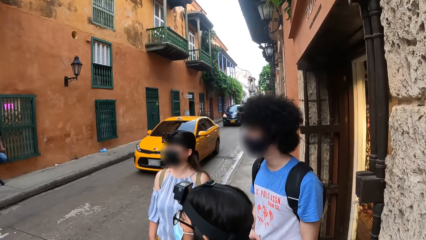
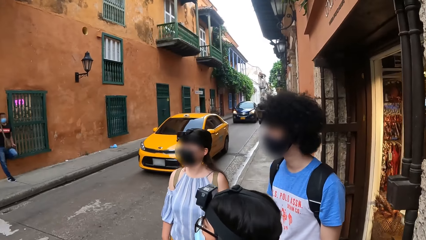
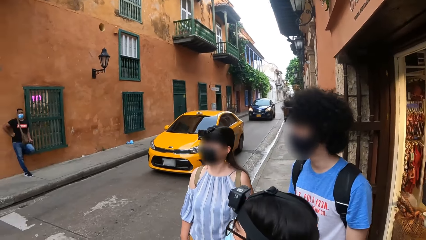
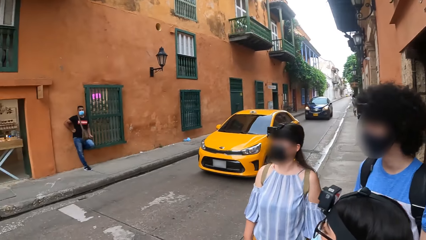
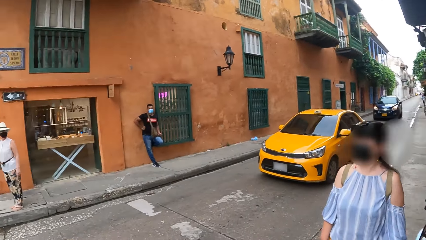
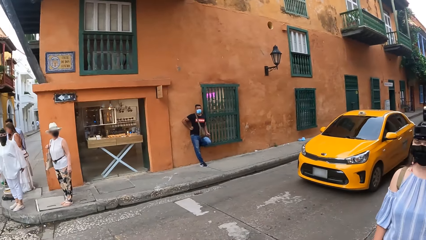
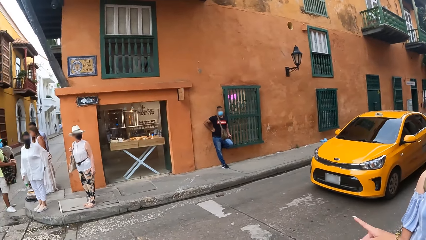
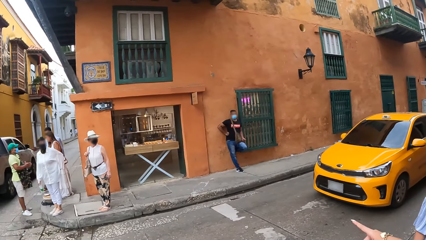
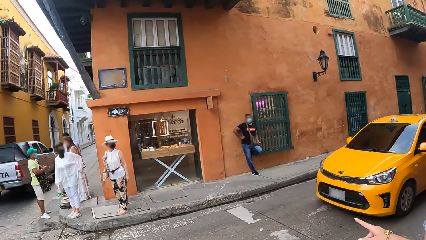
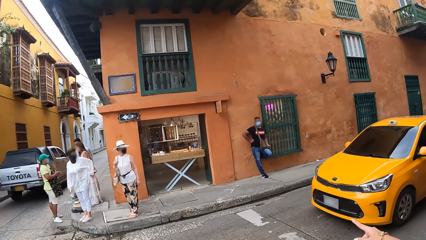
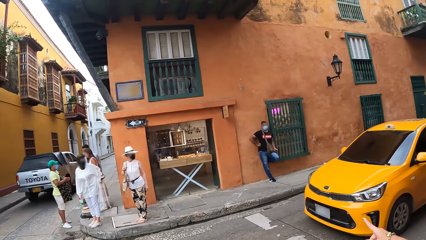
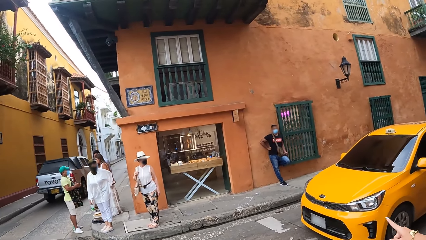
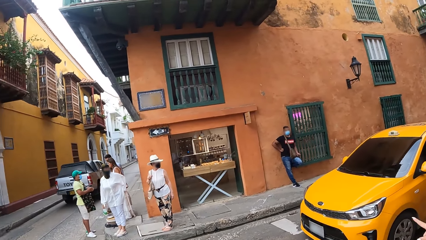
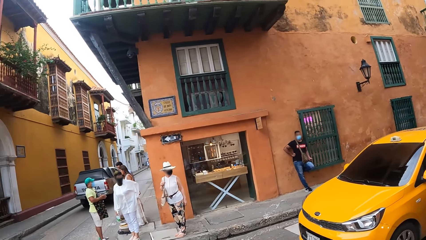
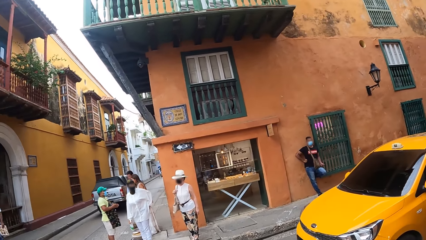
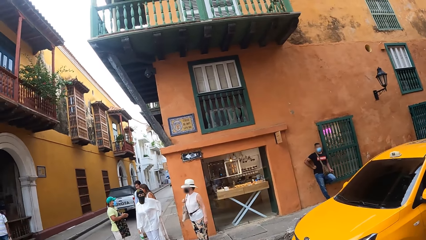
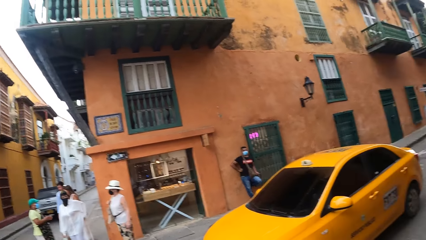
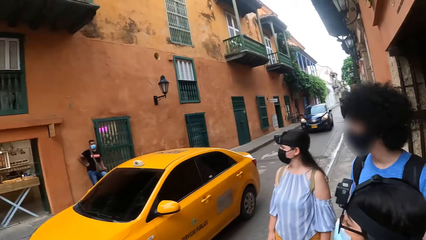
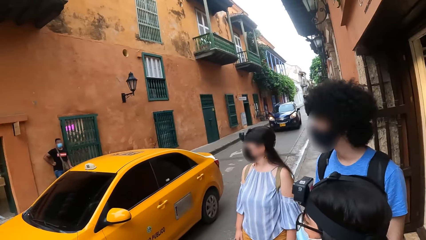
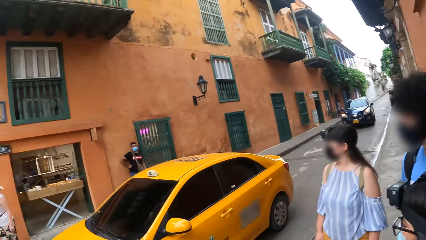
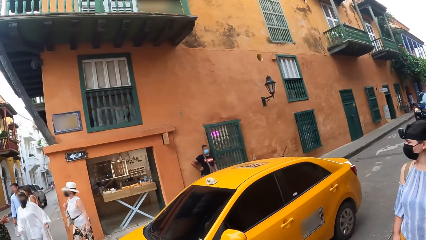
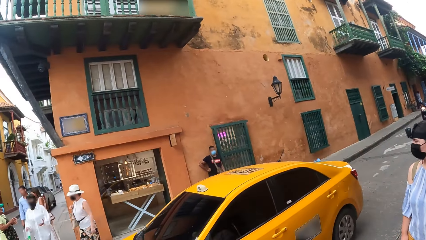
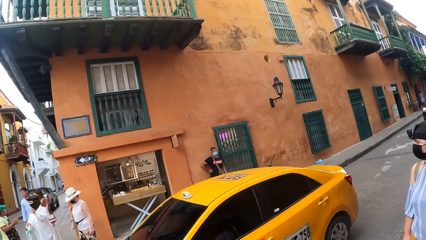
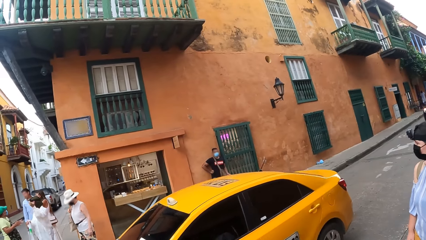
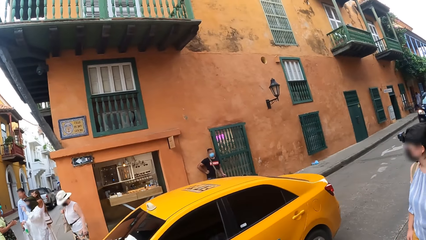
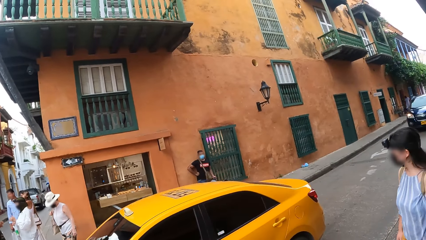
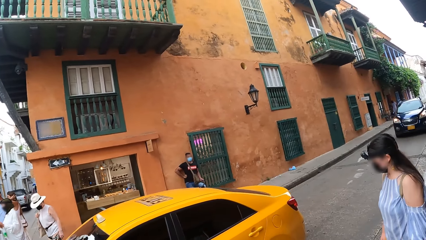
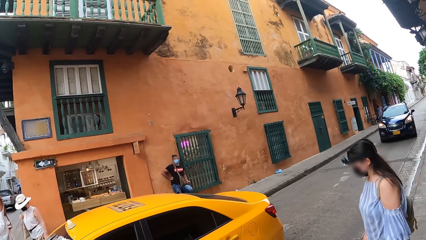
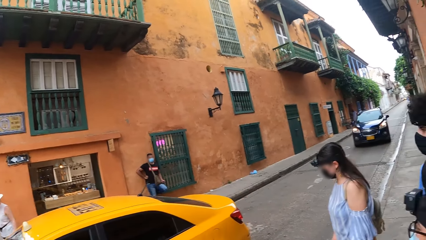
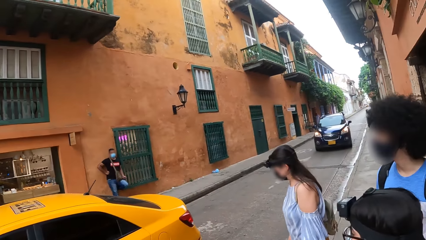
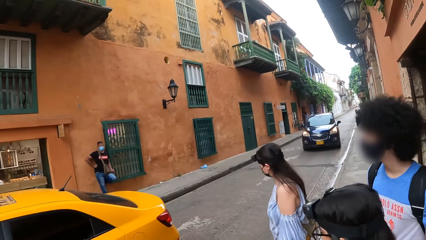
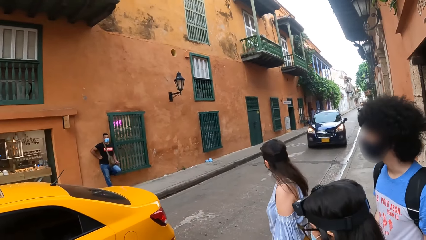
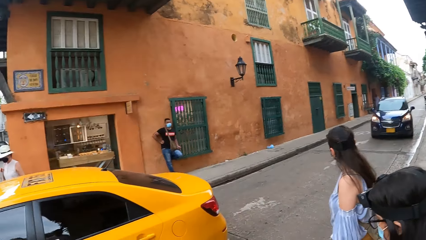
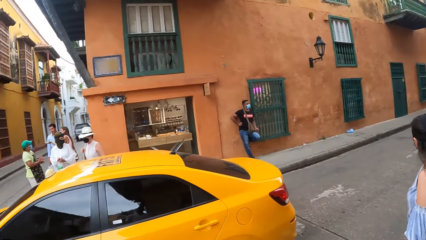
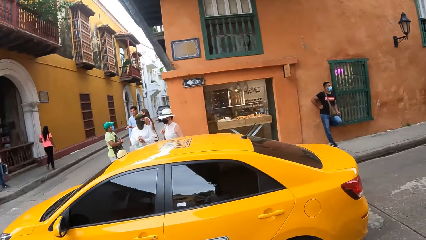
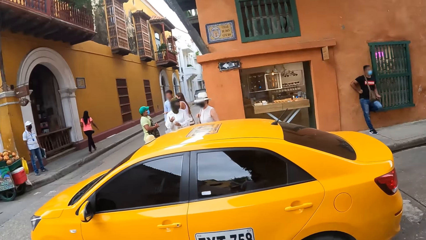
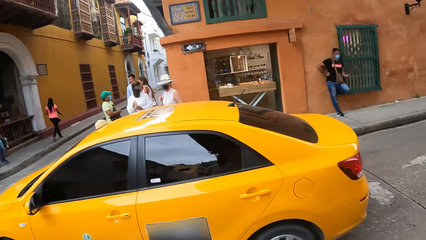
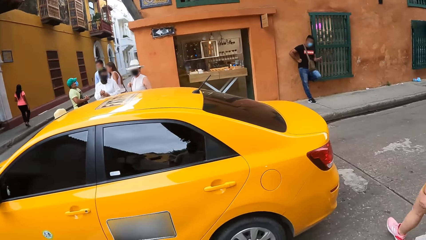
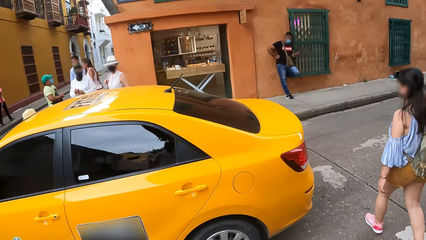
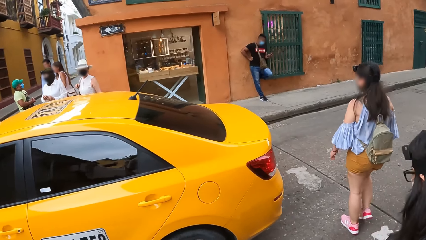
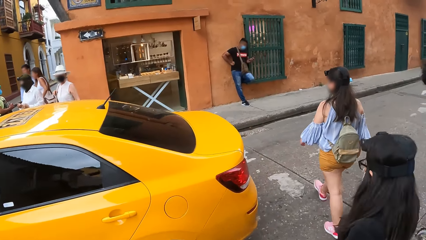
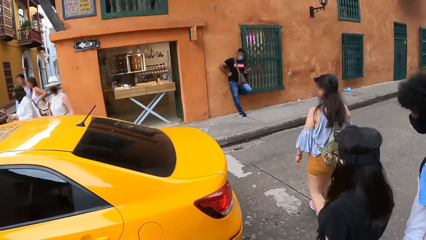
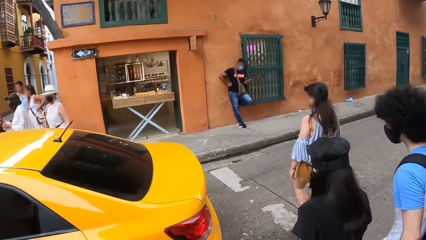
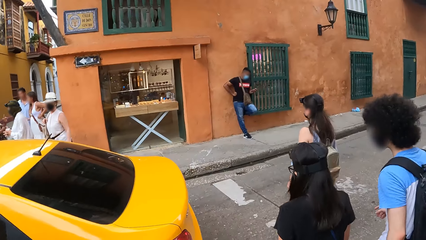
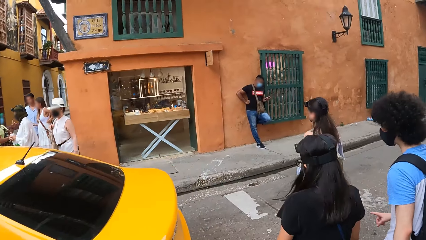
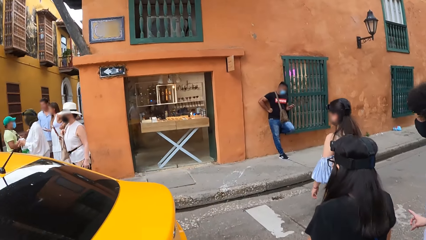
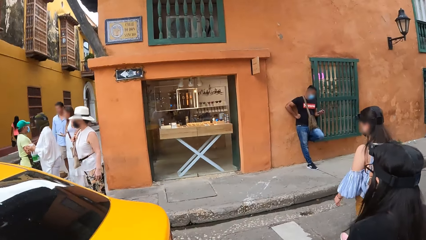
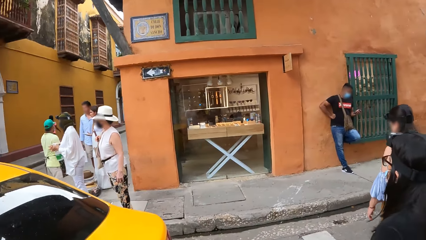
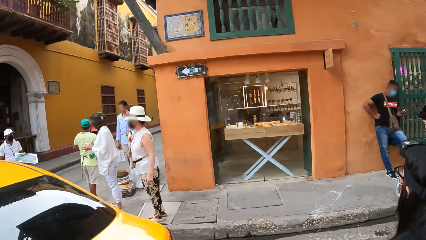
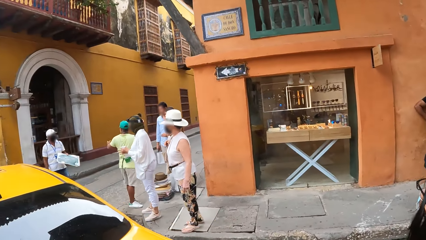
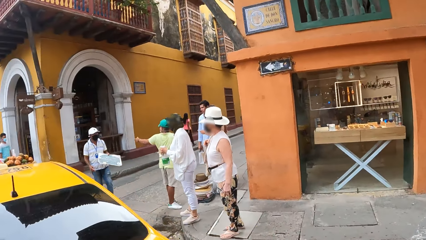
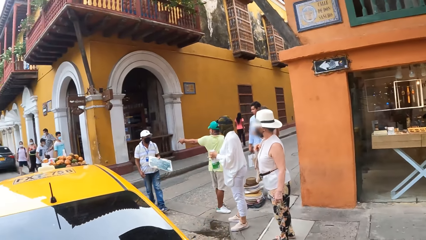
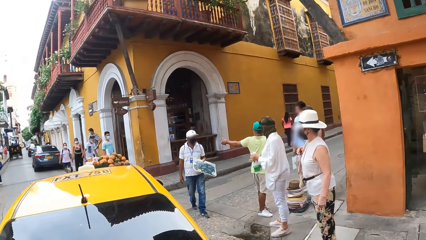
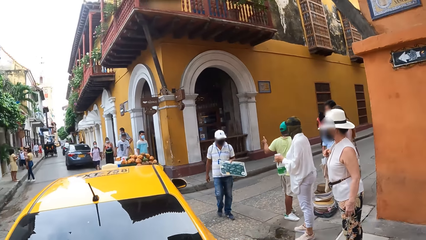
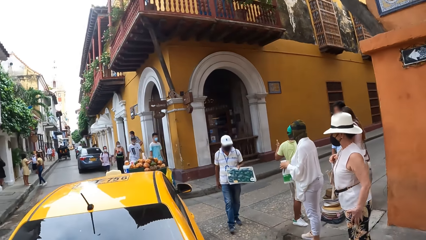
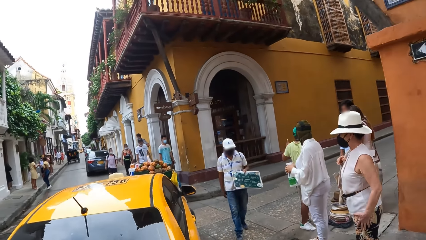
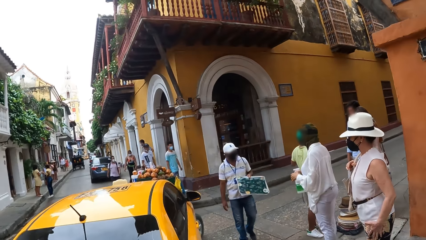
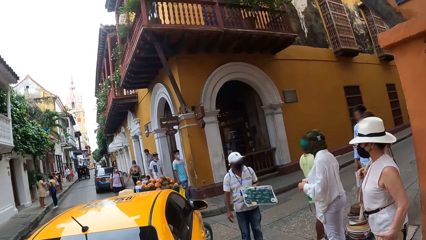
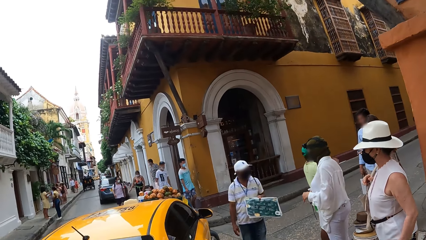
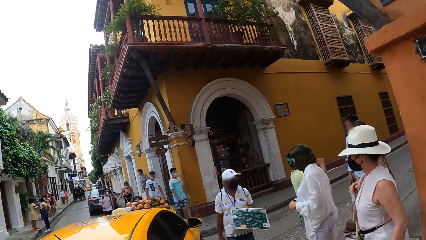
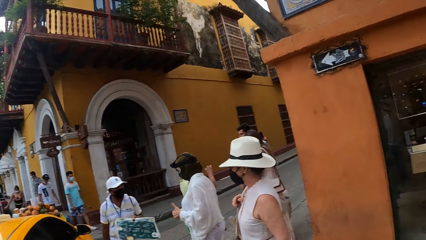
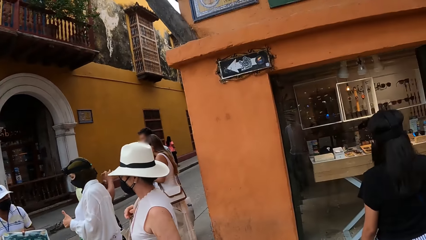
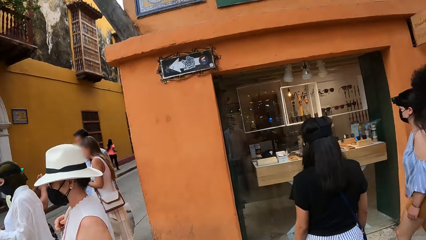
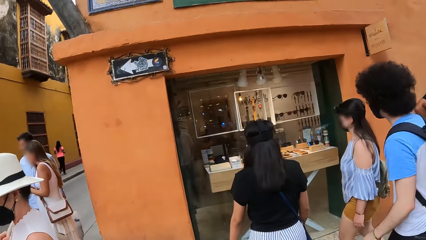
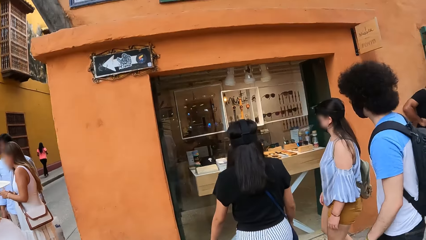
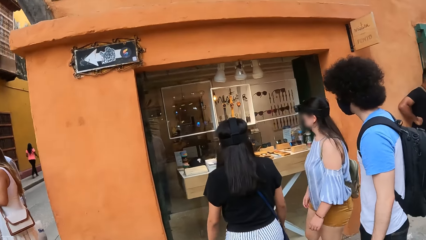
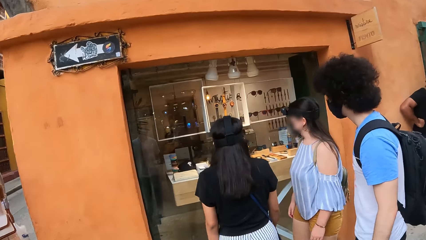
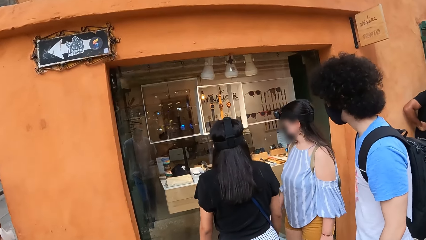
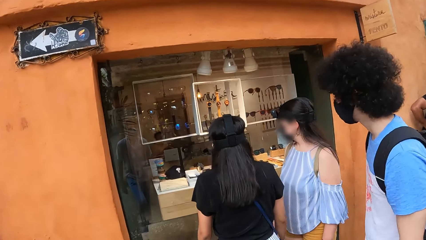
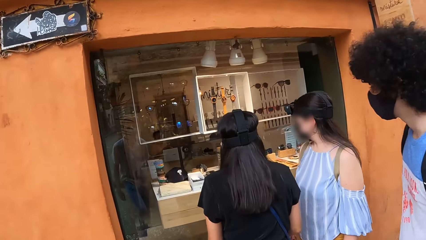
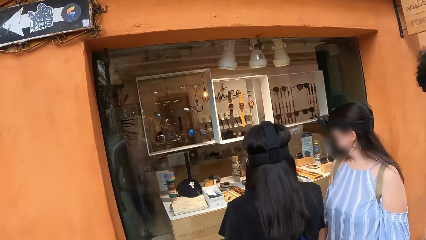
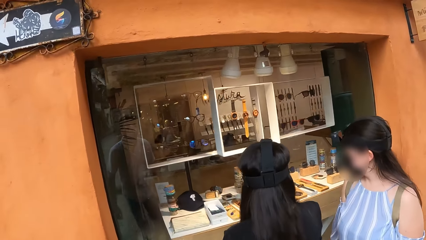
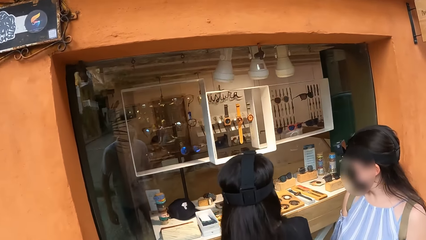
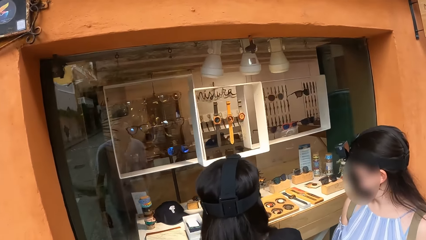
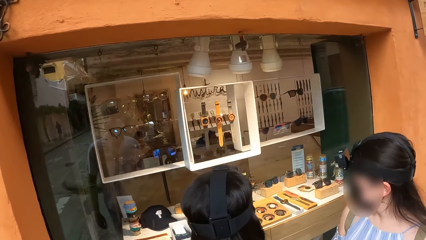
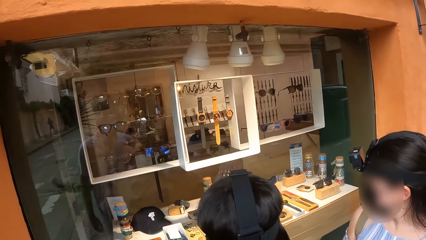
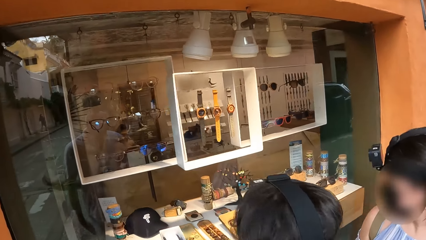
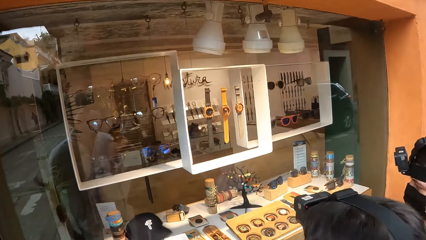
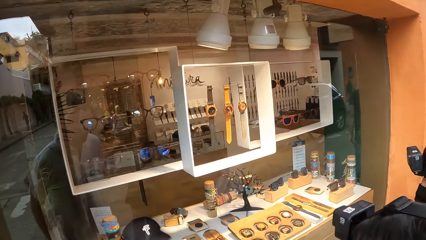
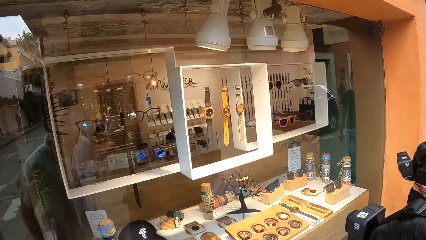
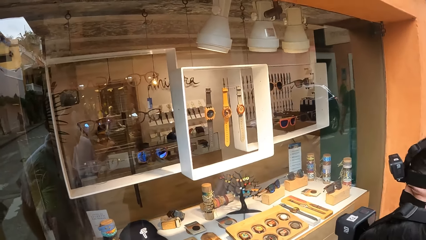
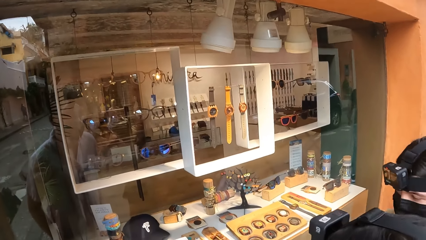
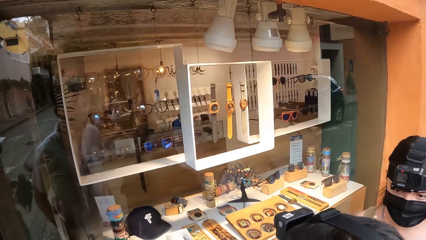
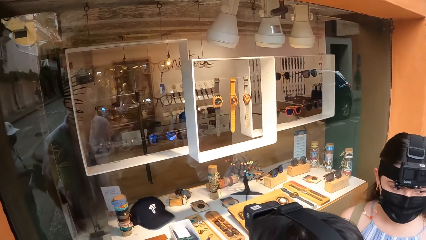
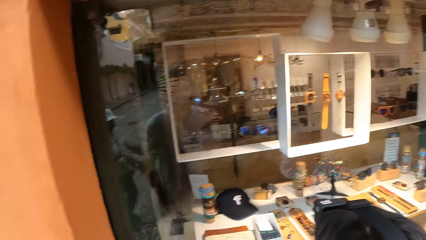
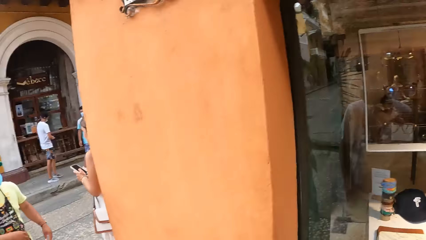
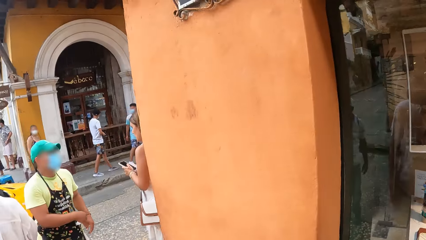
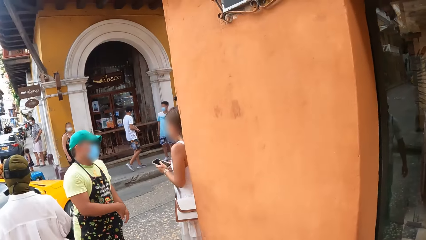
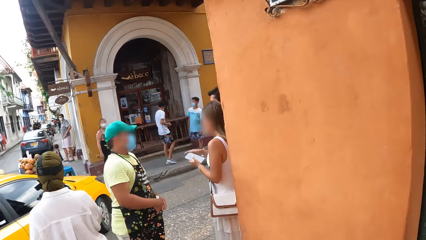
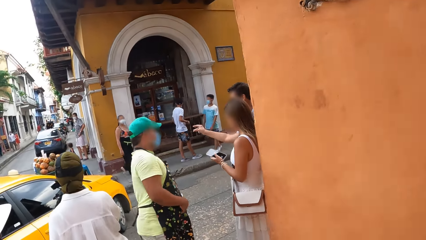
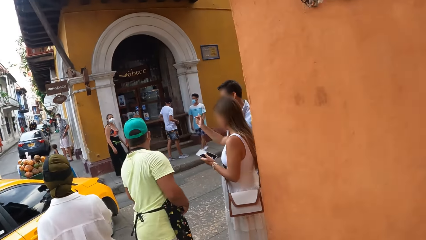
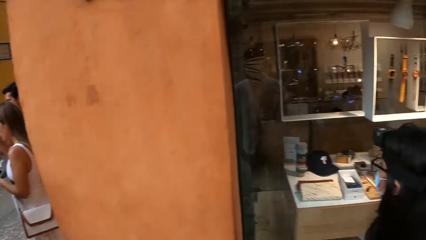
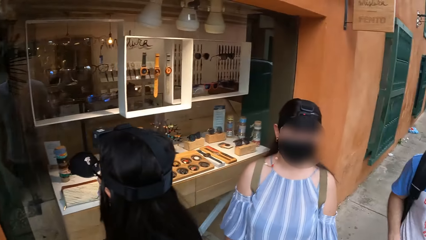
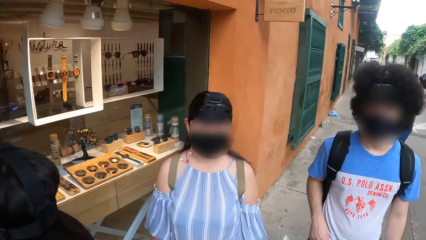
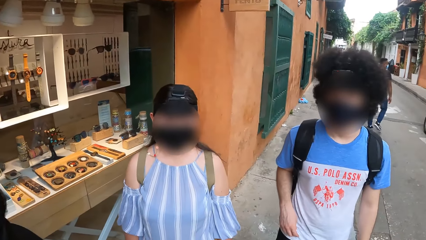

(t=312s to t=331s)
The camera wearer interacts with a person. They interact with another person. They look around. The first person walks around. The other person walks around. The camera wearer walks around. A man walks around. The camera wearer looks around. The other person looks around. The first person looks around. The camera wearer walks around and looks around.
